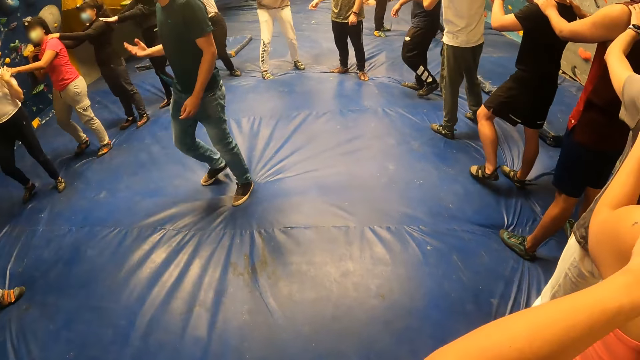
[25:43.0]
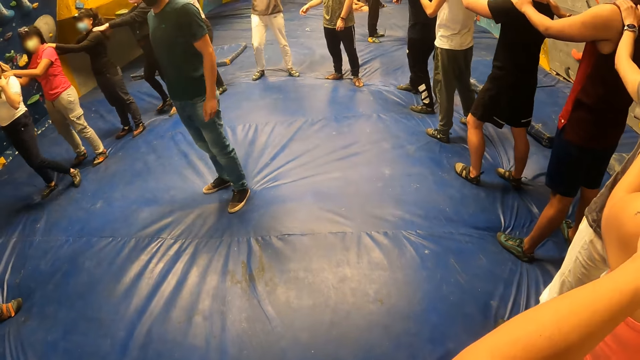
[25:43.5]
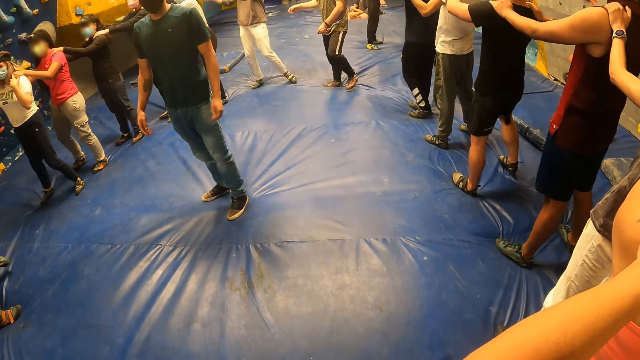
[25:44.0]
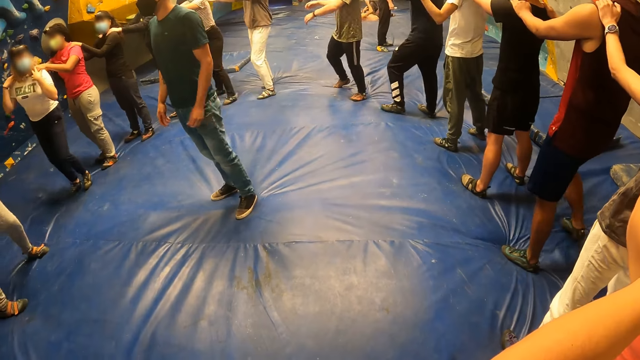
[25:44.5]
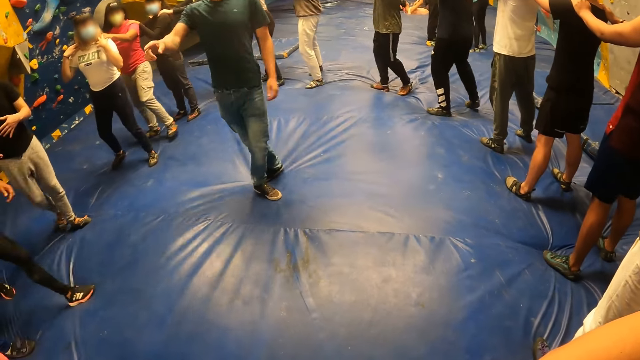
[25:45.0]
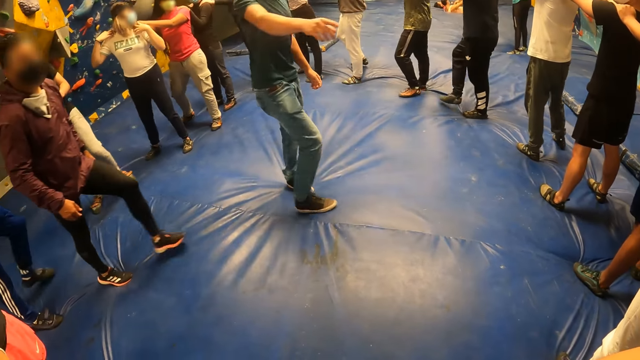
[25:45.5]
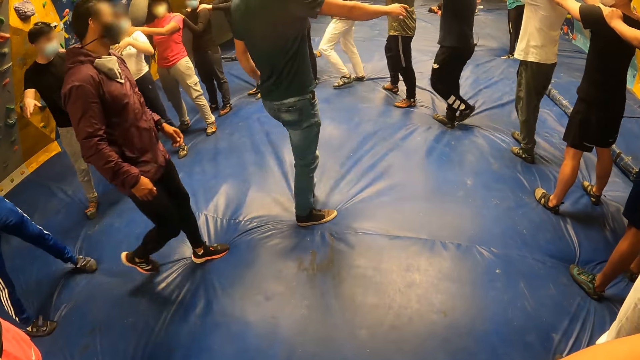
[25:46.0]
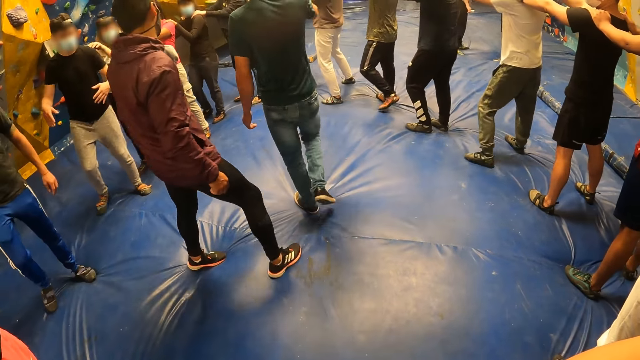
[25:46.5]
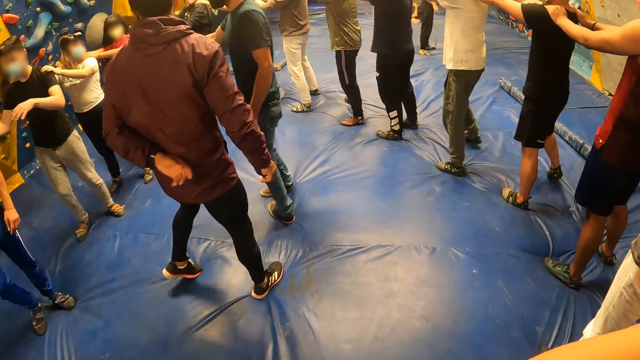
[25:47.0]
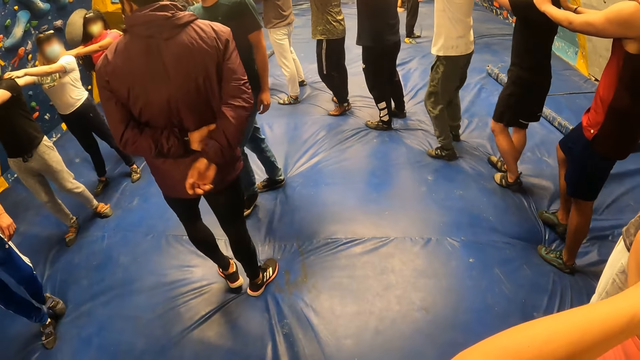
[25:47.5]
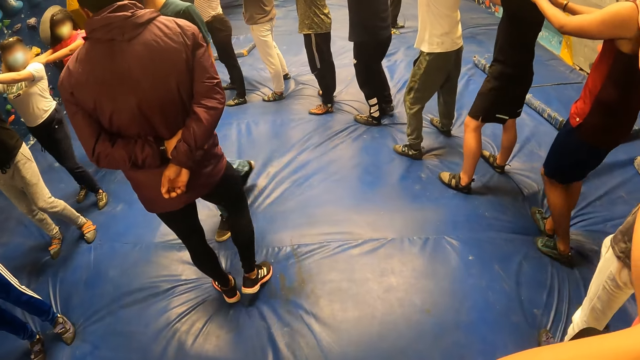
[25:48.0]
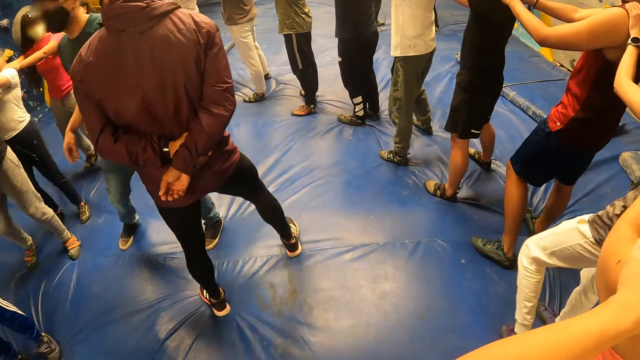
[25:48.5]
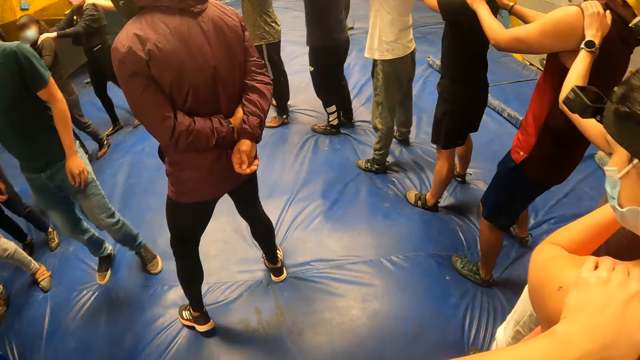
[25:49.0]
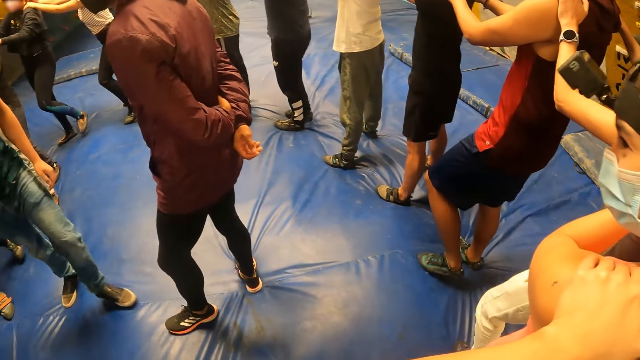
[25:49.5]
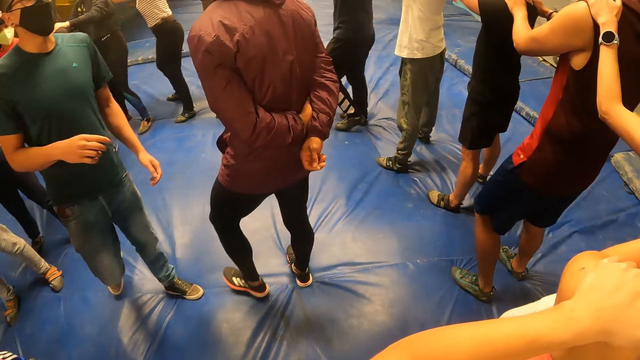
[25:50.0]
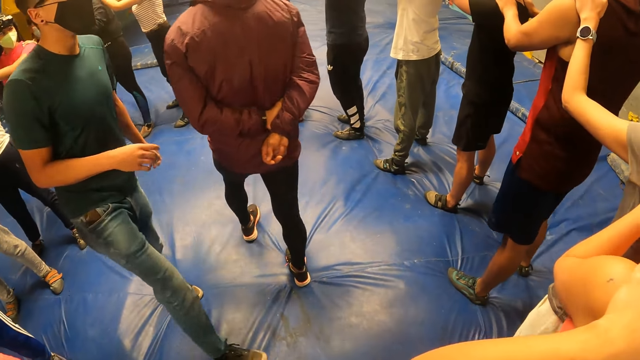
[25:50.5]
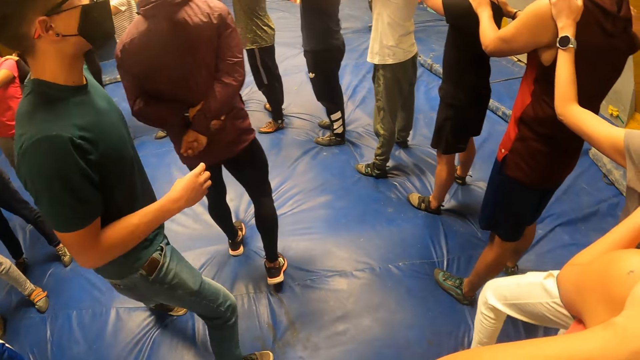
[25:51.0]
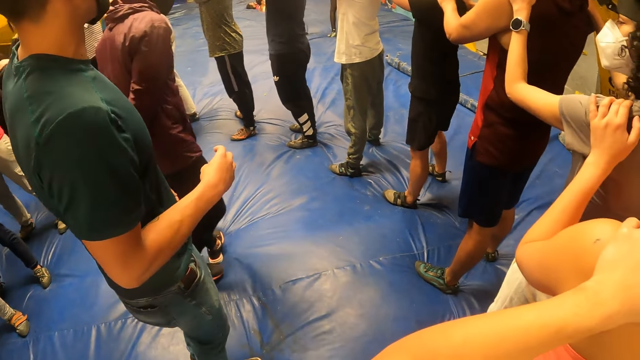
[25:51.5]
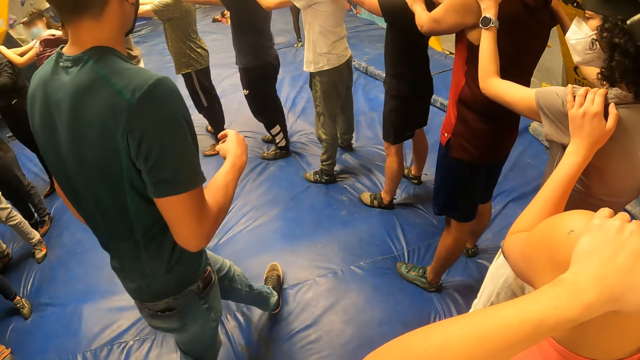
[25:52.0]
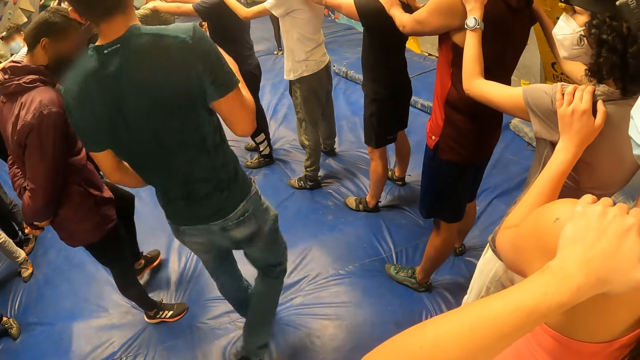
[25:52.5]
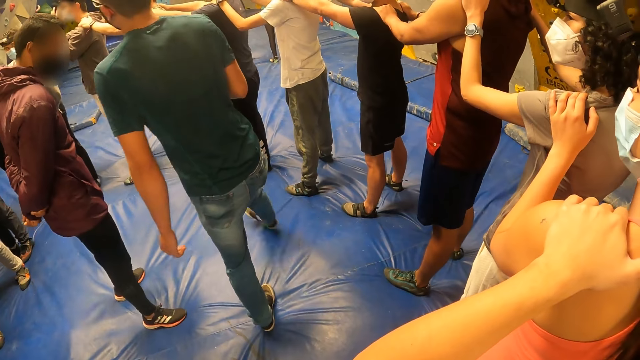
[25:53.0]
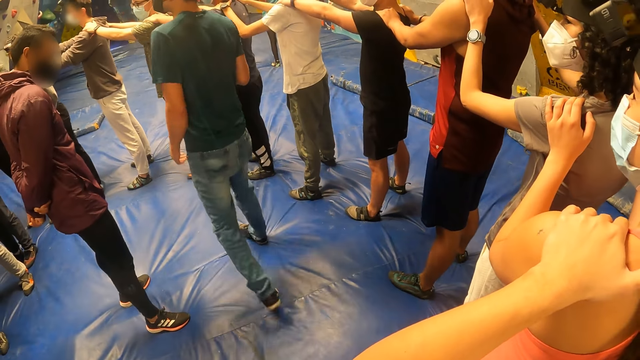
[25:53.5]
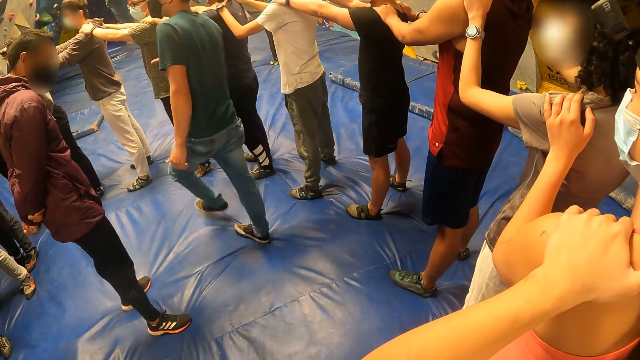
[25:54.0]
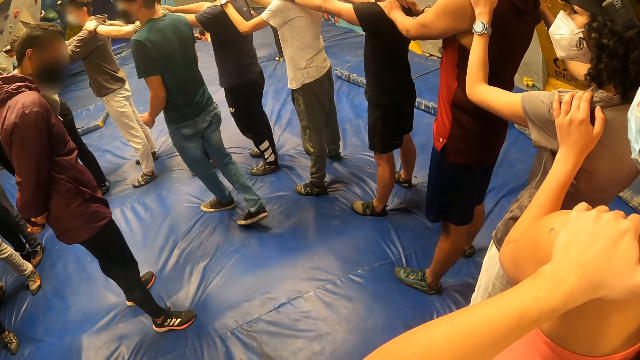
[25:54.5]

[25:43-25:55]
The man interacts with the group of people.

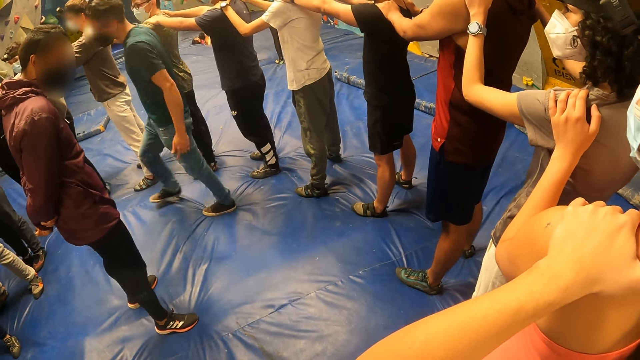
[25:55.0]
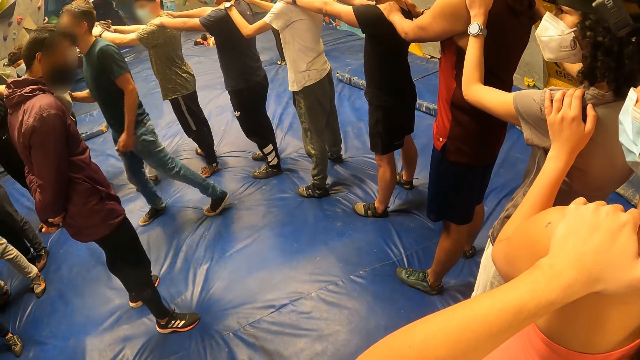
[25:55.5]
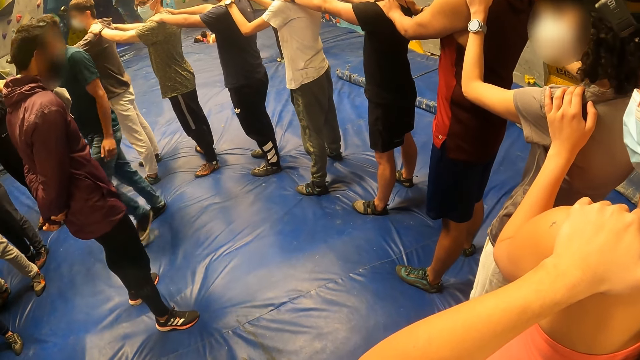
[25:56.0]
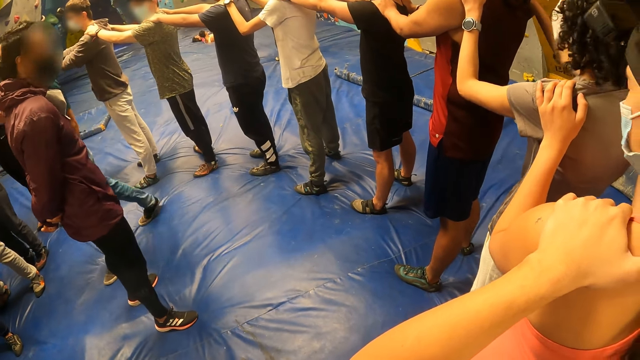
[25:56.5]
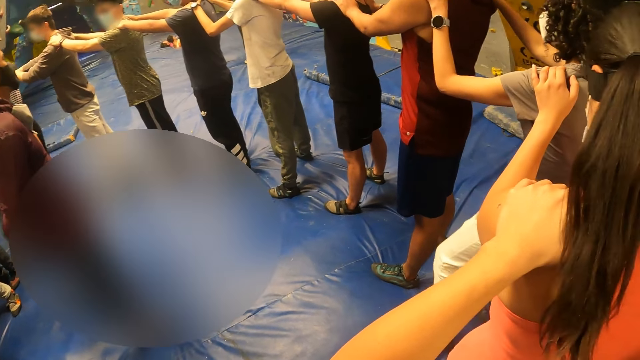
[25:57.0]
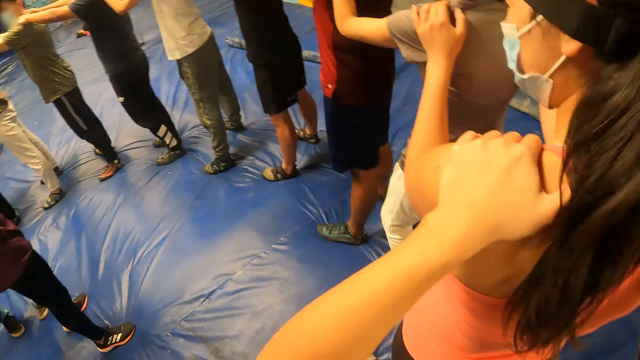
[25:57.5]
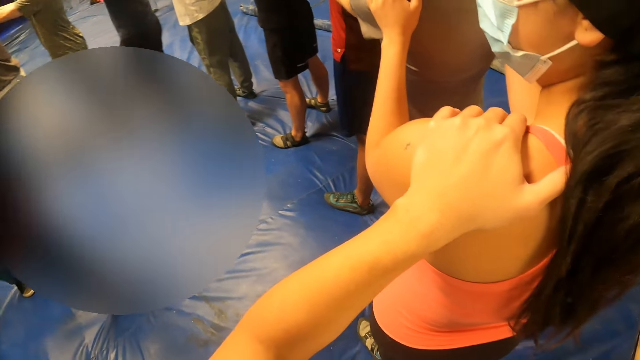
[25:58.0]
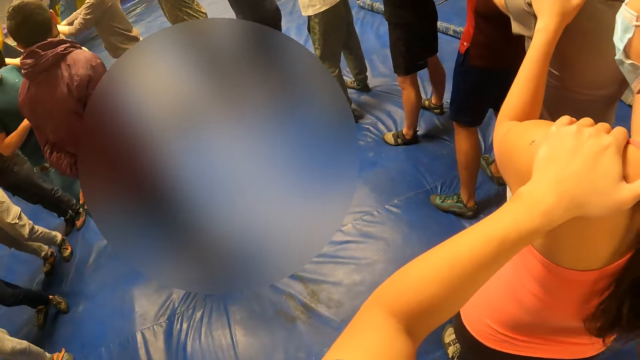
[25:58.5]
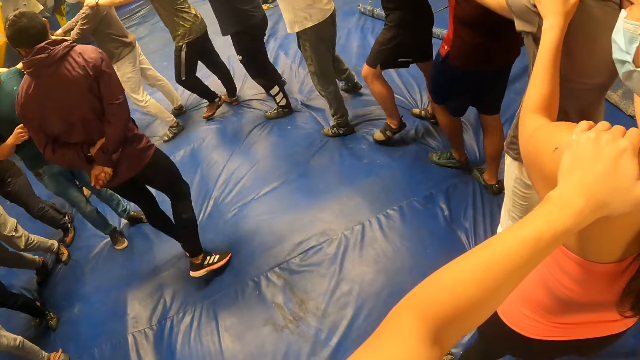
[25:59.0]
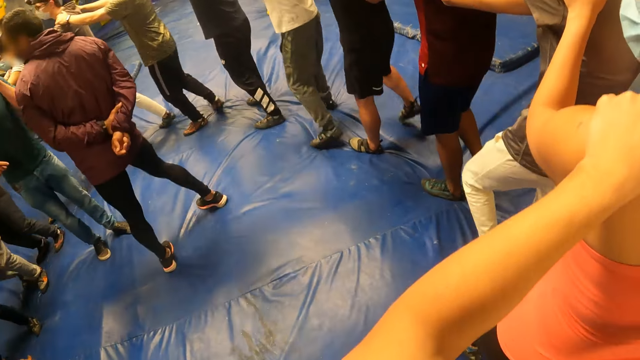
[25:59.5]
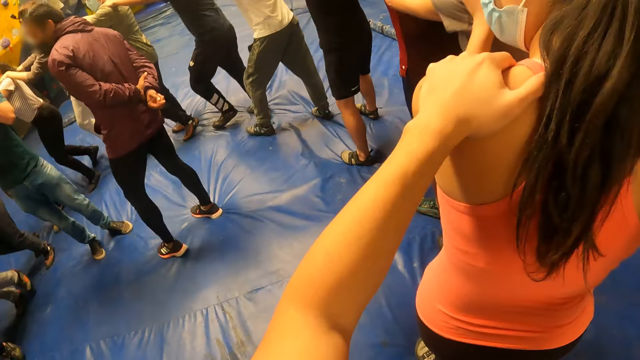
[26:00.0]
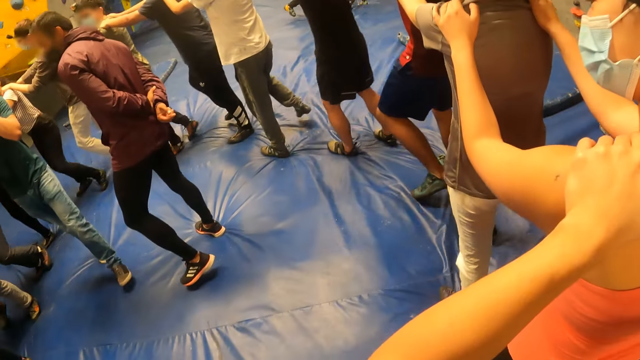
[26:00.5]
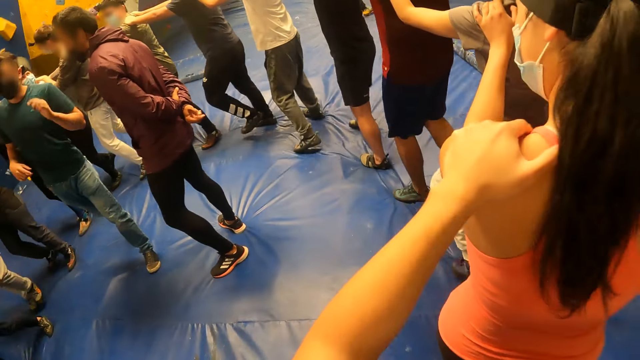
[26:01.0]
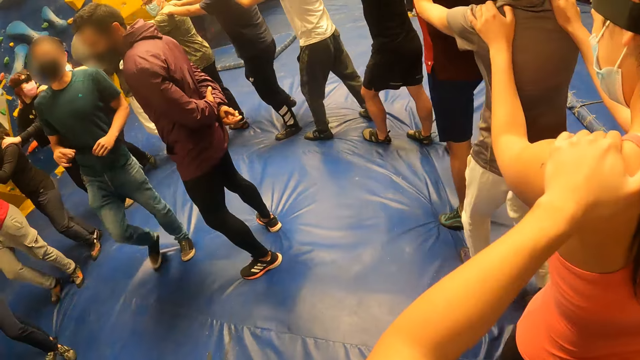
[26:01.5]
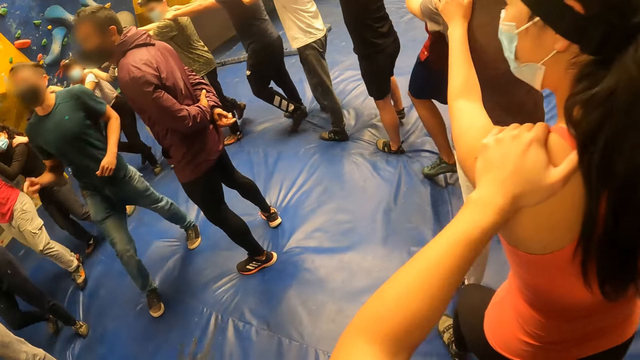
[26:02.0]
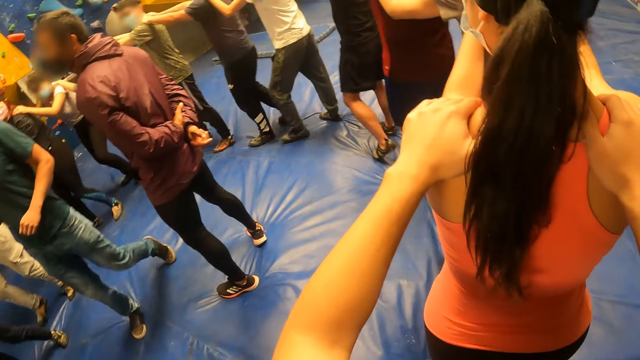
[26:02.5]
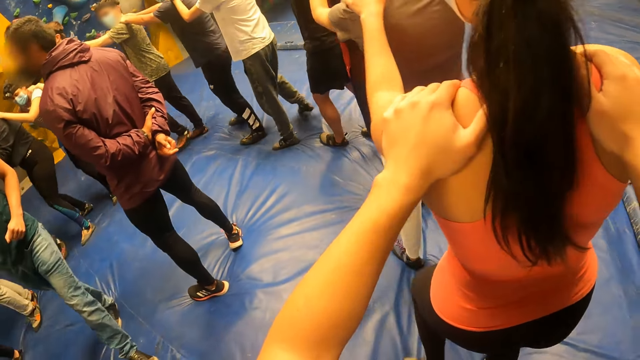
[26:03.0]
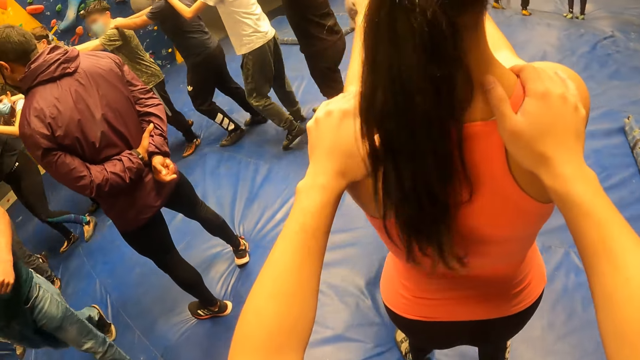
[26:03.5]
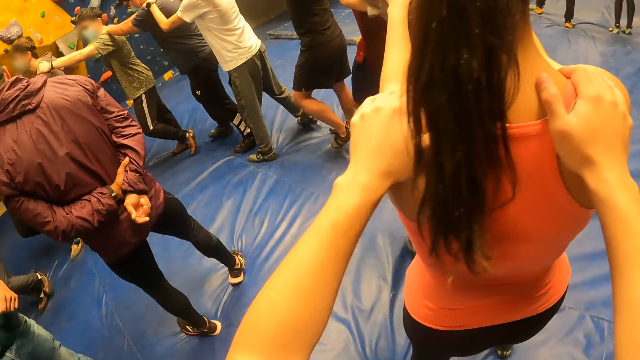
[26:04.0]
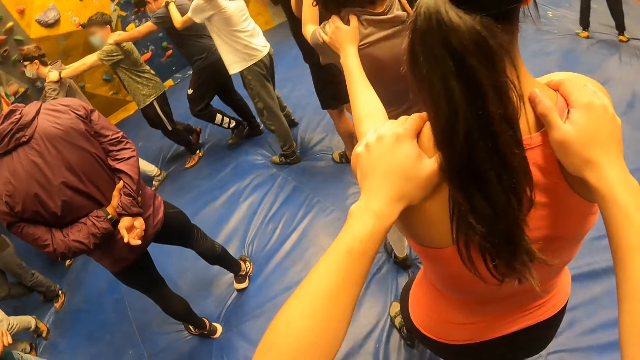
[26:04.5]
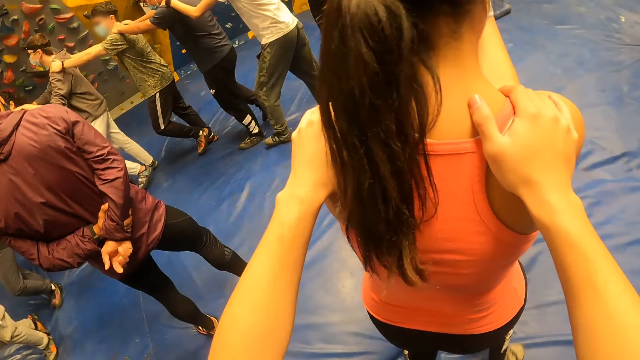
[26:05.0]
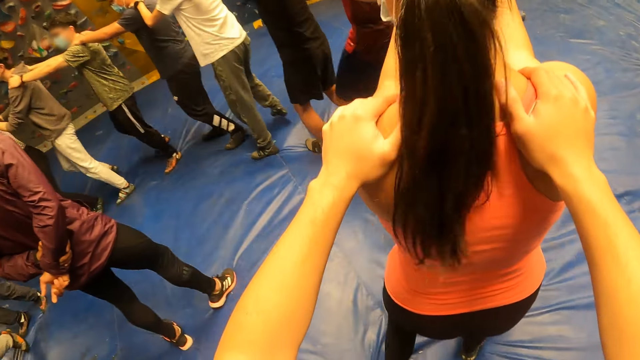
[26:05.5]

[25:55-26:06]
The camera wearer walks with the group of people round a man and another man.
